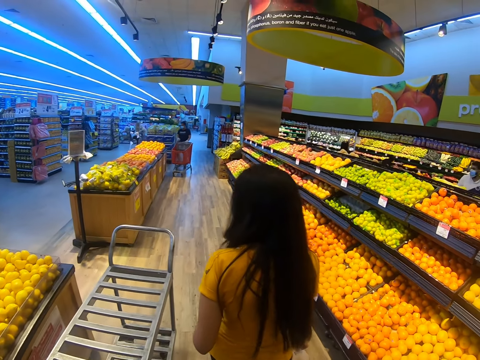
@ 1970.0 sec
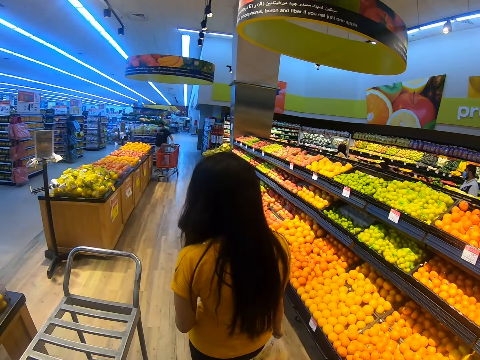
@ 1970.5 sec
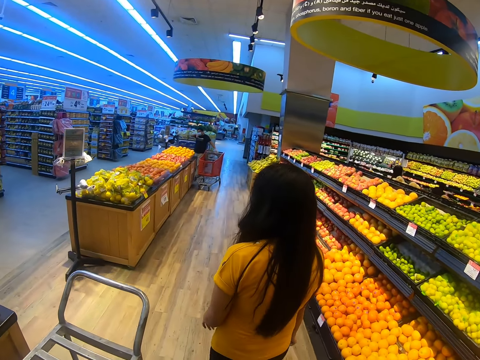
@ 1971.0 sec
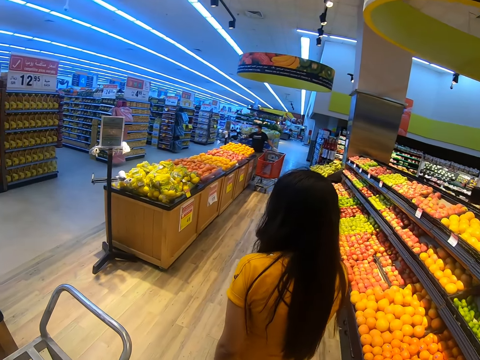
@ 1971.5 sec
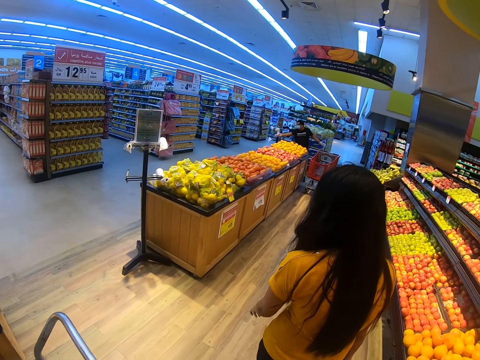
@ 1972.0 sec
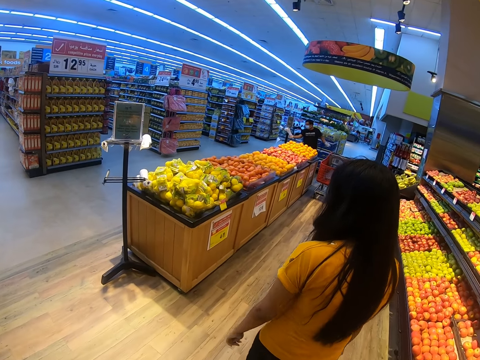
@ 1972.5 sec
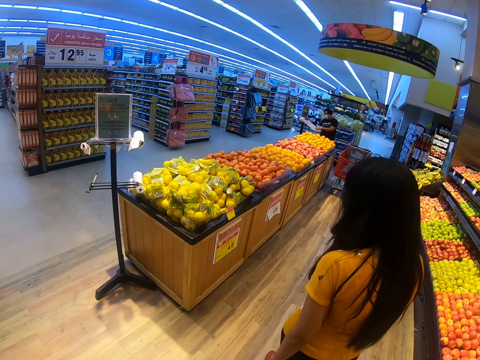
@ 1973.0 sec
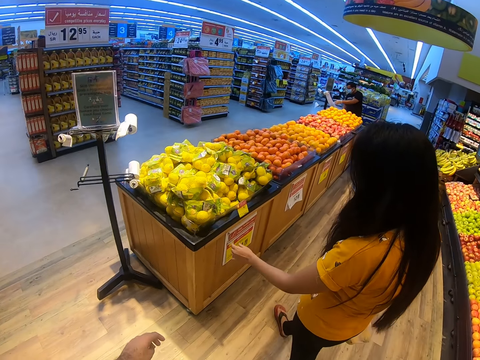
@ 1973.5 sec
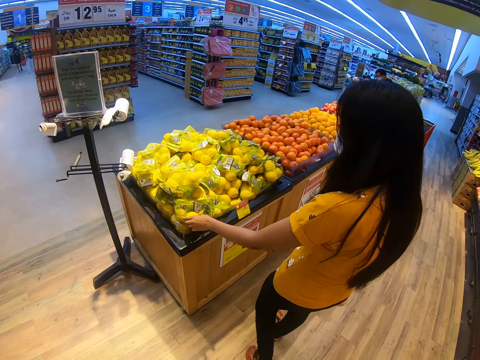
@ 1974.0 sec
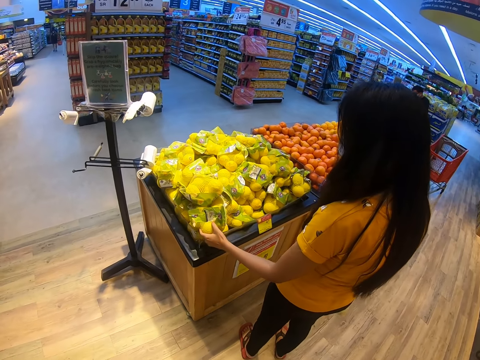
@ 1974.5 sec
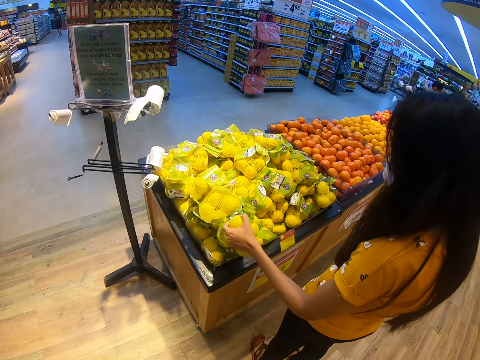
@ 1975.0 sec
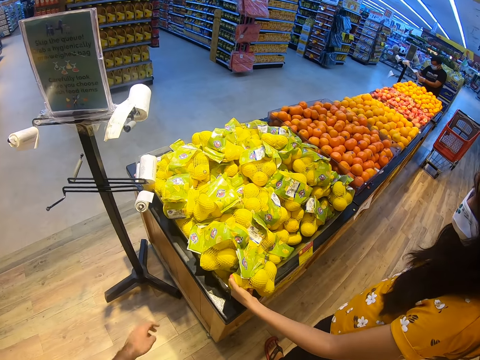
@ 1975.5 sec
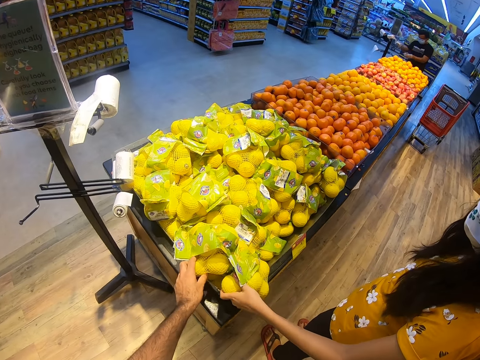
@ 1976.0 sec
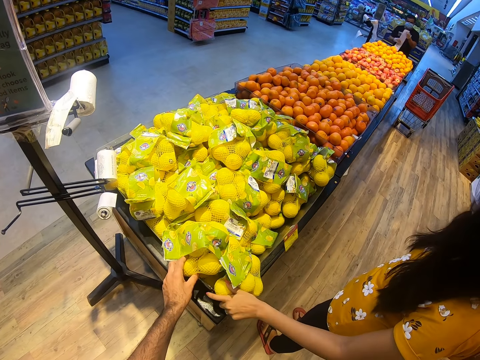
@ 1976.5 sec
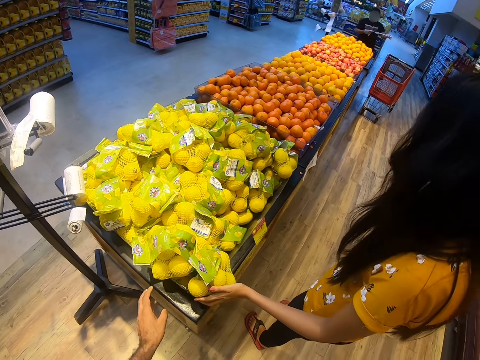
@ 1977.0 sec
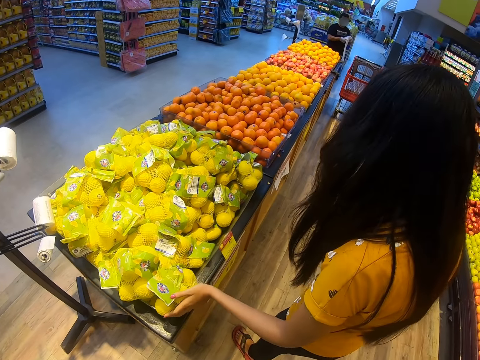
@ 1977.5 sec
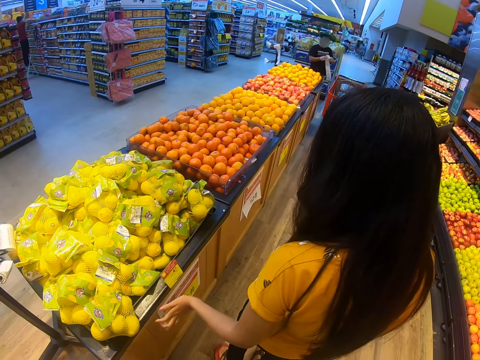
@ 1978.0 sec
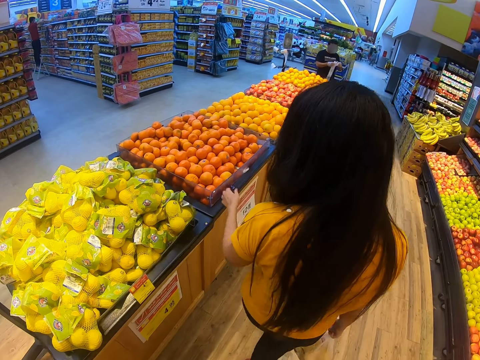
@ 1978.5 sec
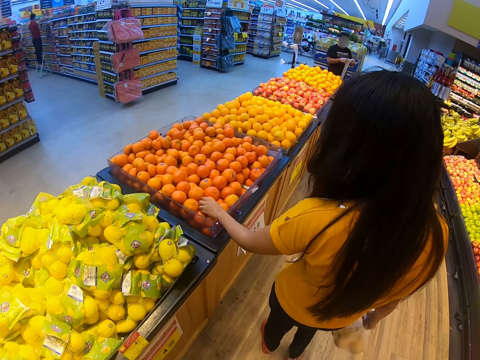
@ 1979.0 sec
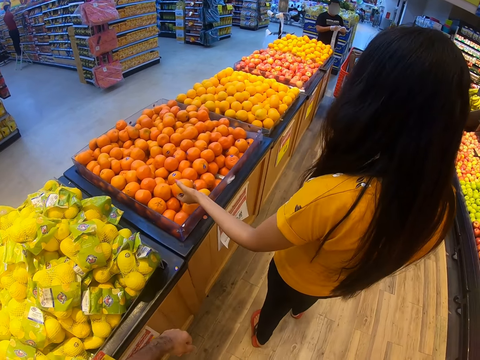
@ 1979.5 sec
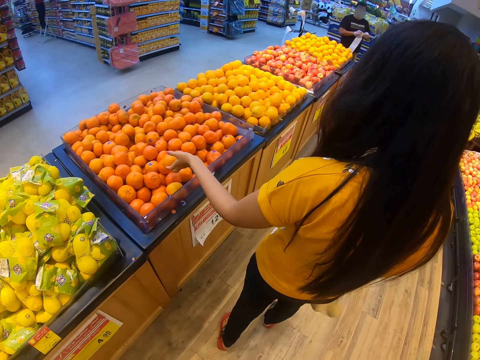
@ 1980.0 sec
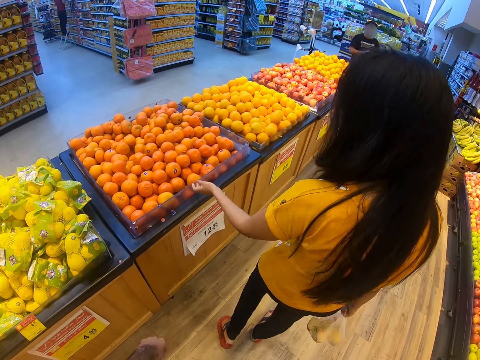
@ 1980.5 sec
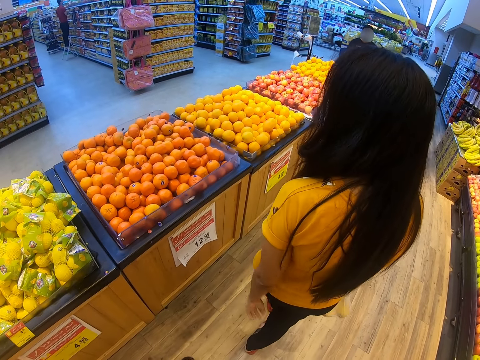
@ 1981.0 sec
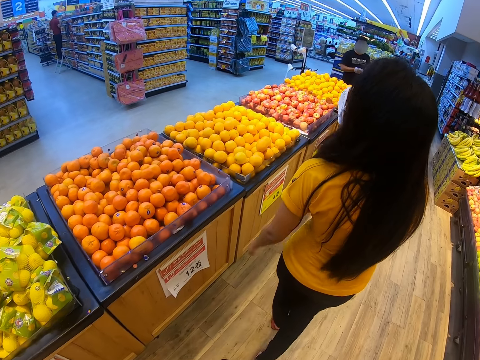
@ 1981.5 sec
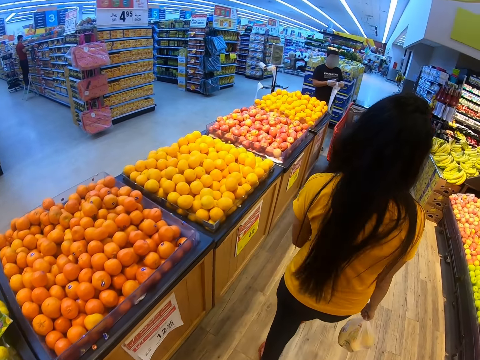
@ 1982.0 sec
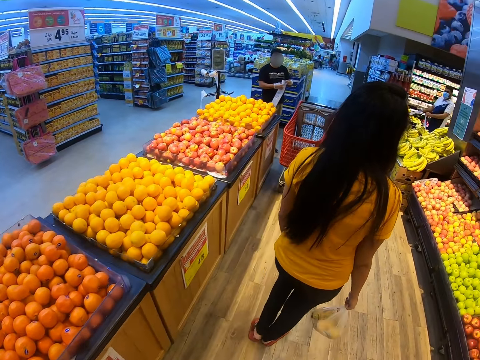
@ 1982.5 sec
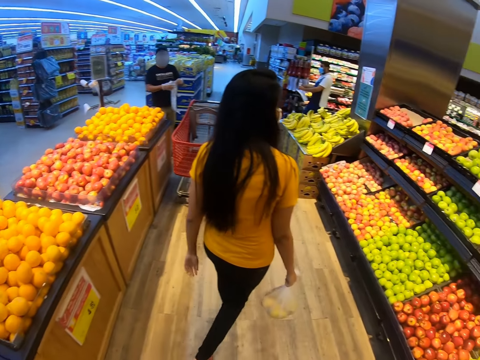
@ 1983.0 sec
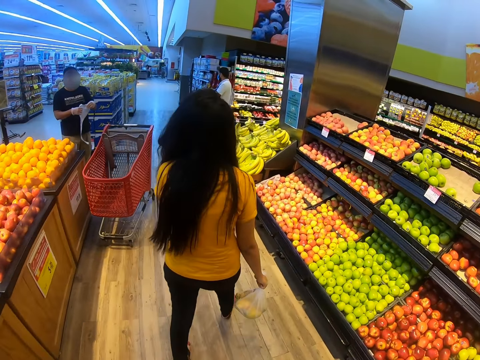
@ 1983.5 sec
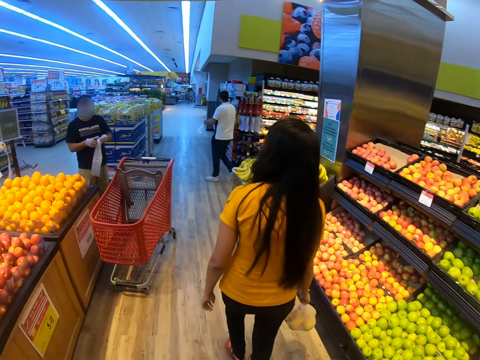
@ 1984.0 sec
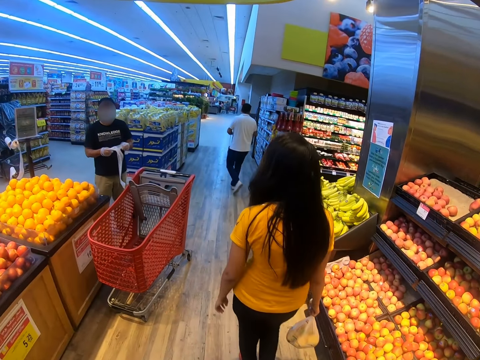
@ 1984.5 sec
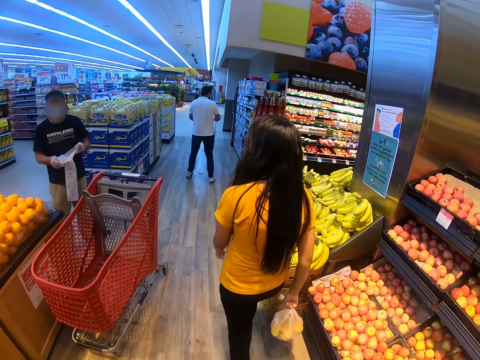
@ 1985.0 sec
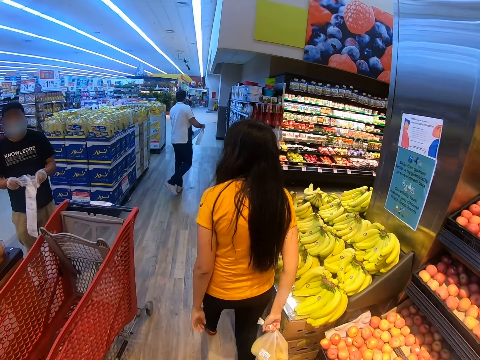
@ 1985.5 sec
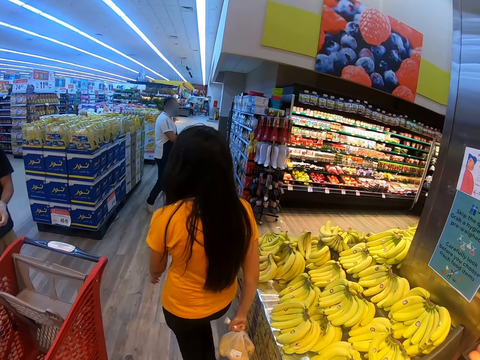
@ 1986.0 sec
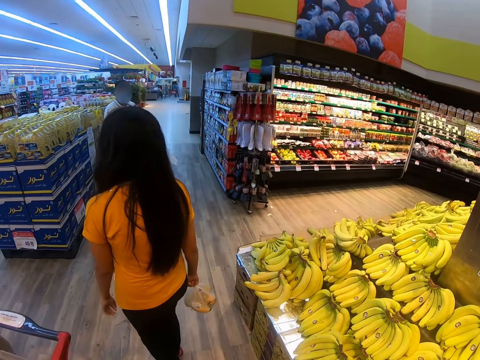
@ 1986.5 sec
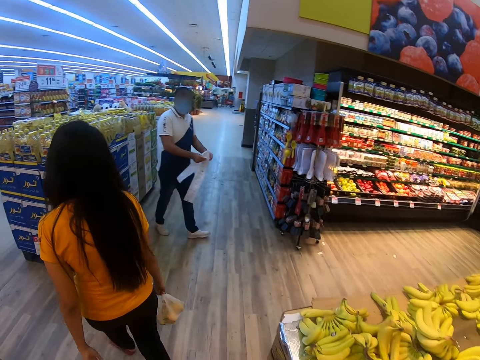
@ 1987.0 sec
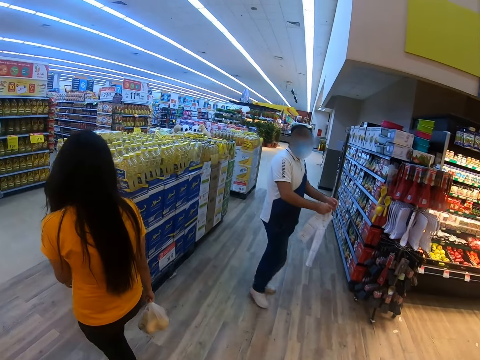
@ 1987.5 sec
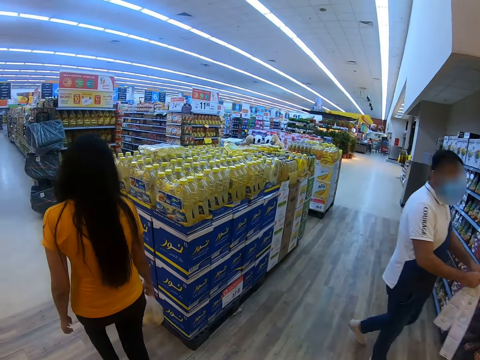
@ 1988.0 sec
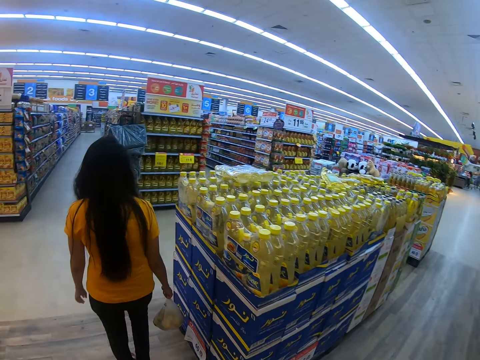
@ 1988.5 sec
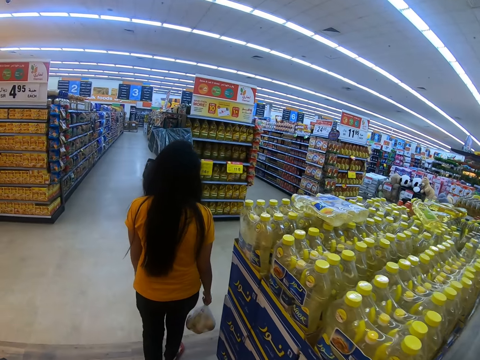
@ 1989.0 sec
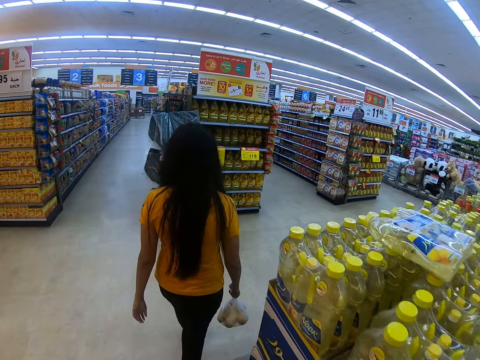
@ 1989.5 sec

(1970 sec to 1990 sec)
The camera wearer walks around the supermarket. They touch a pack of oranges on the shelf. A person touches a pack of oranges on the shelf. The person walks in the supermarket. The person touches the oranges on the shelf. The person picks an orange from the tray and throws the orange. The person walks in the supermarket. The camera wearer walks around the supermarket.

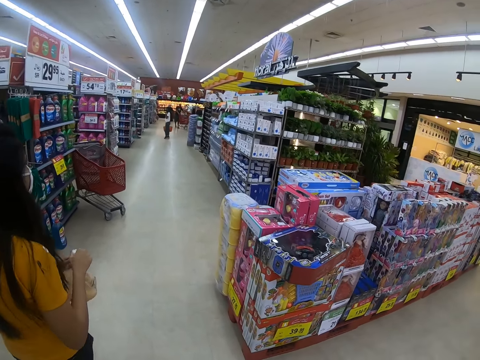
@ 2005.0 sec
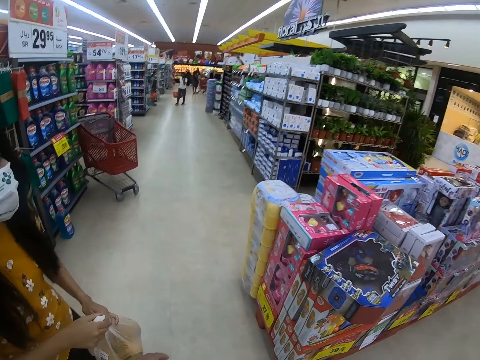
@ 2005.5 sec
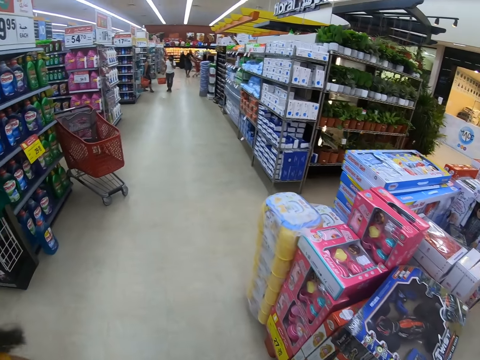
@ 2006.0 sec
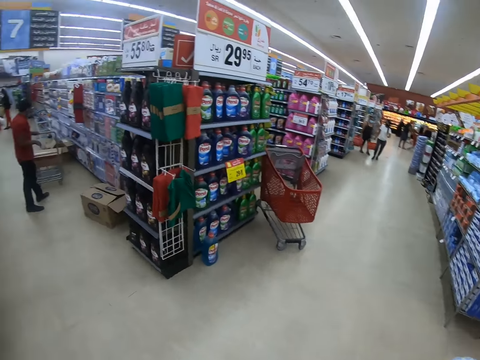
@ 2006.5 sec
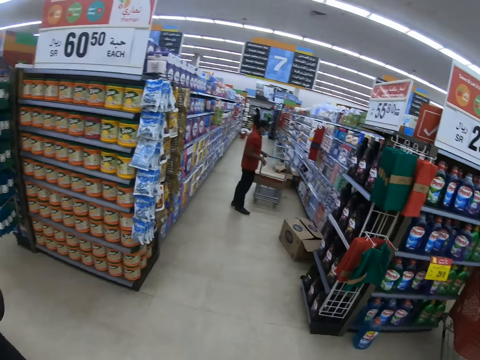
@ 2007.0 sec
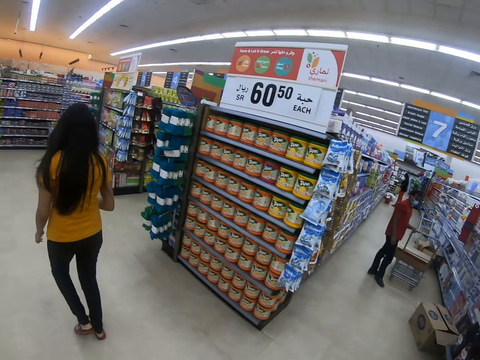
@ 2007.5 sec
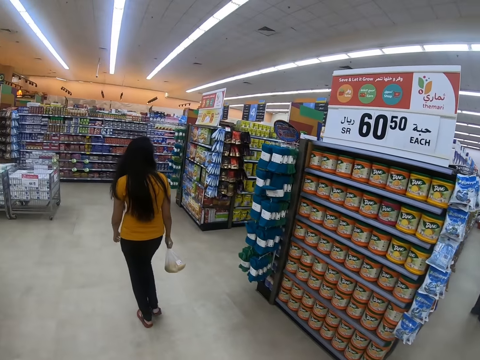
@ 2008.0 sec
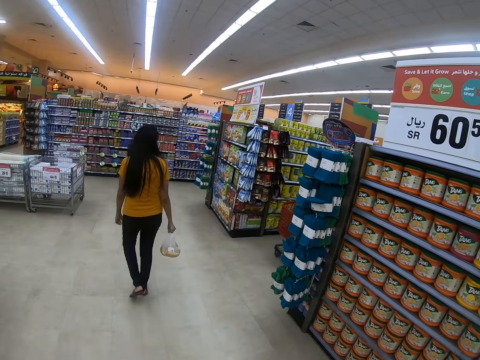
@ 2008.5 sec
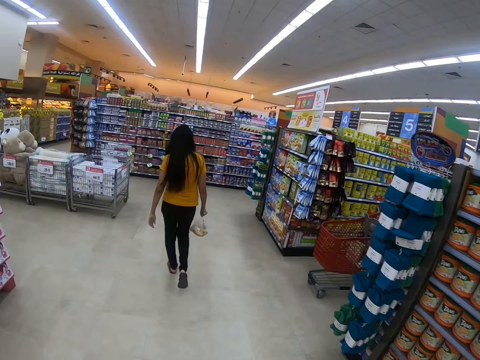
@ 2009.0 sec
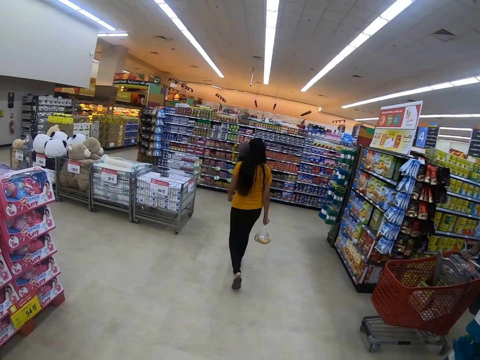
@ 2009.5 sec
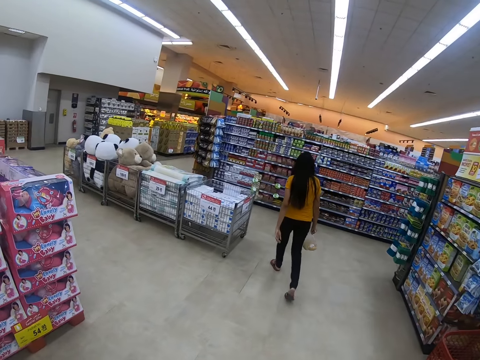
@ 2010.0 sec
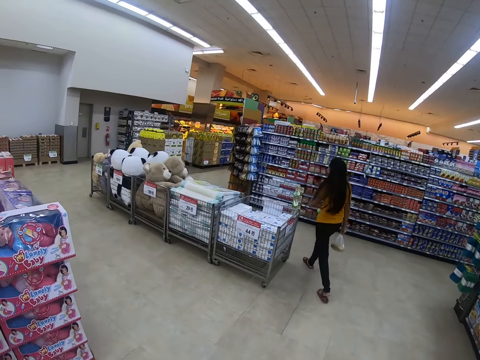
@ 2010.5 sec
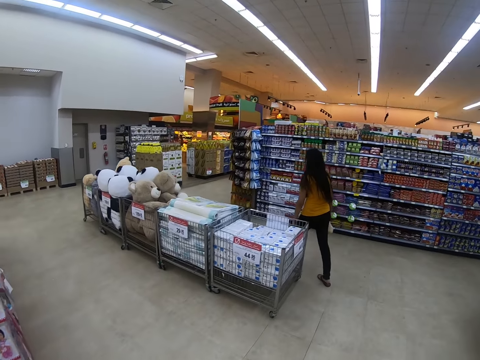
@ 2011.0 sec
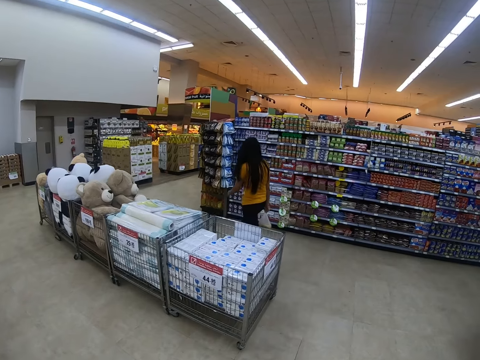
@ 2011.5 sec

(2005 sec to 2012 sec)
A person turns in the supermarket.
